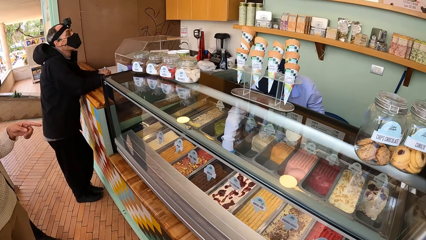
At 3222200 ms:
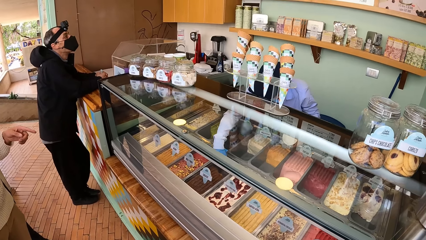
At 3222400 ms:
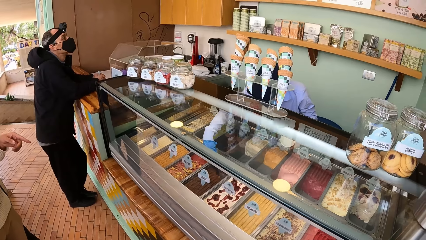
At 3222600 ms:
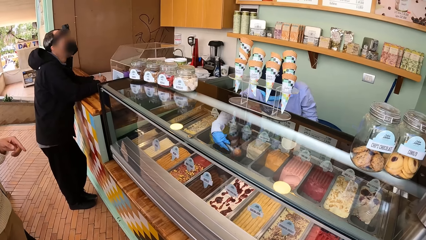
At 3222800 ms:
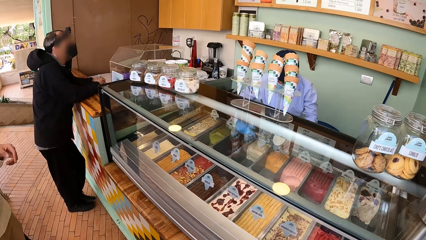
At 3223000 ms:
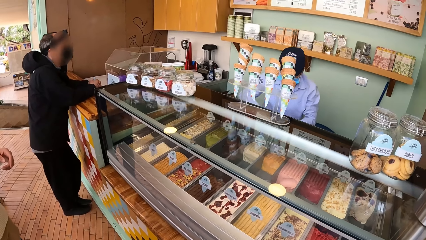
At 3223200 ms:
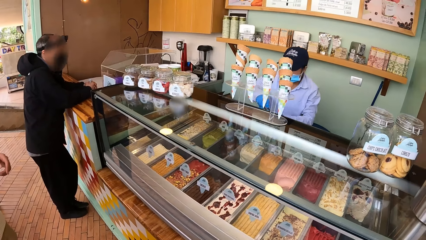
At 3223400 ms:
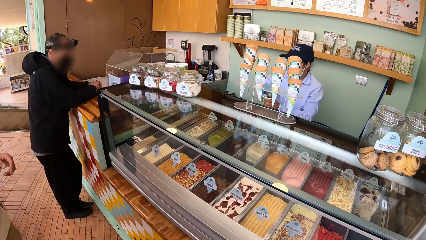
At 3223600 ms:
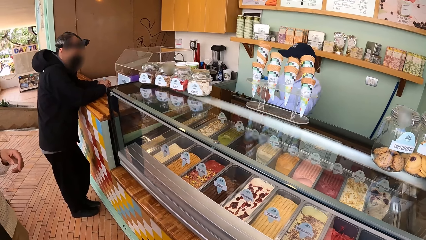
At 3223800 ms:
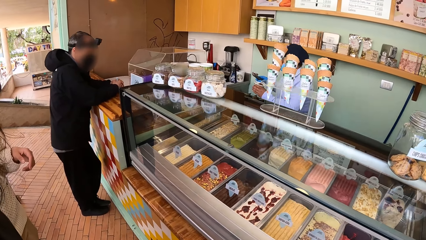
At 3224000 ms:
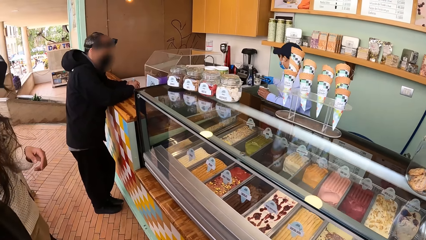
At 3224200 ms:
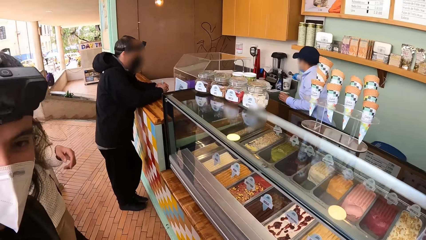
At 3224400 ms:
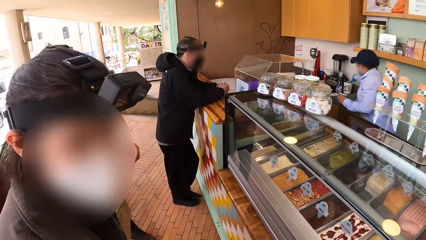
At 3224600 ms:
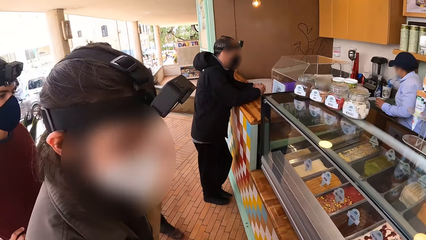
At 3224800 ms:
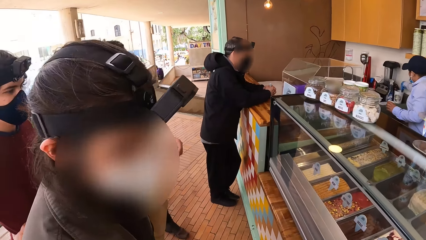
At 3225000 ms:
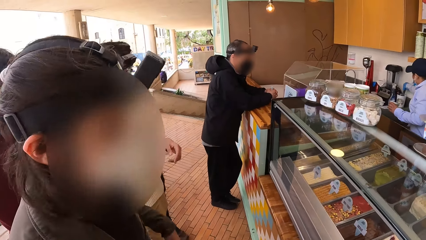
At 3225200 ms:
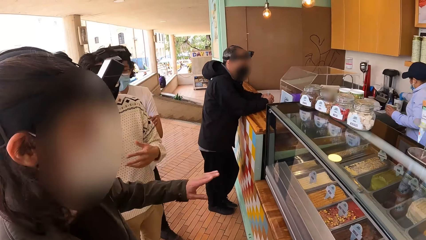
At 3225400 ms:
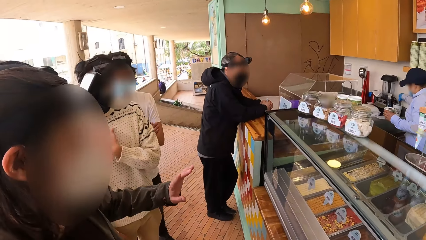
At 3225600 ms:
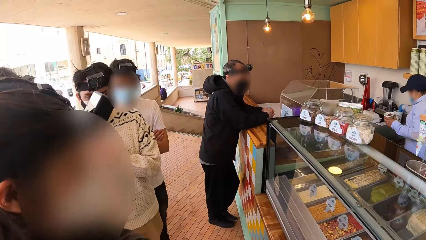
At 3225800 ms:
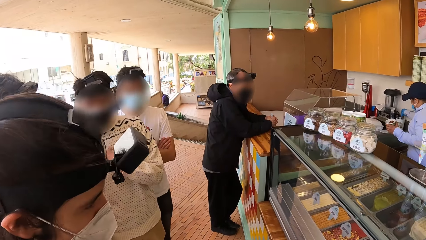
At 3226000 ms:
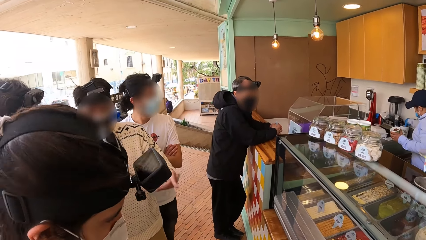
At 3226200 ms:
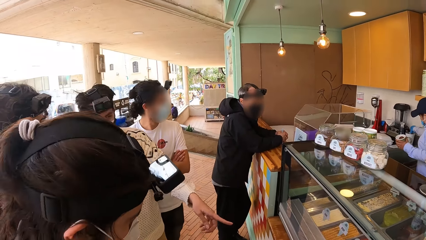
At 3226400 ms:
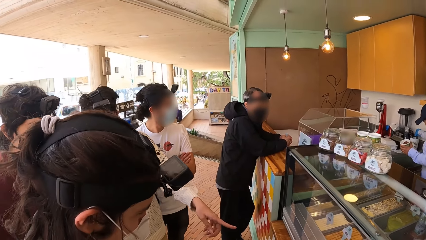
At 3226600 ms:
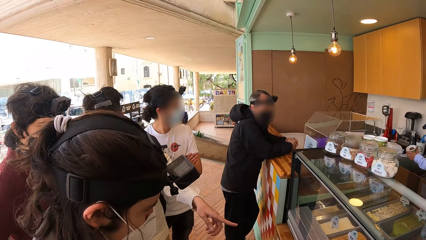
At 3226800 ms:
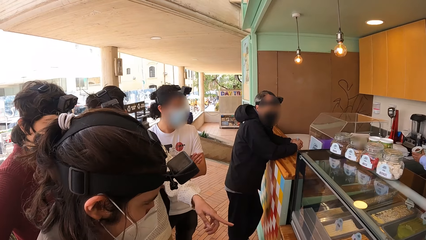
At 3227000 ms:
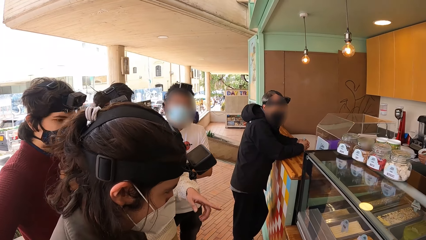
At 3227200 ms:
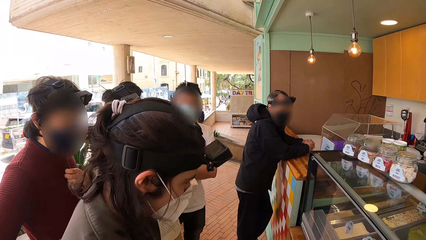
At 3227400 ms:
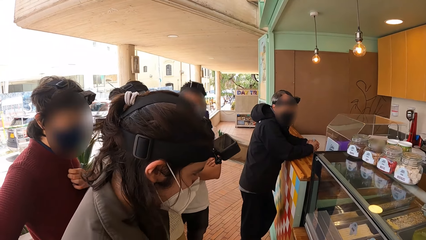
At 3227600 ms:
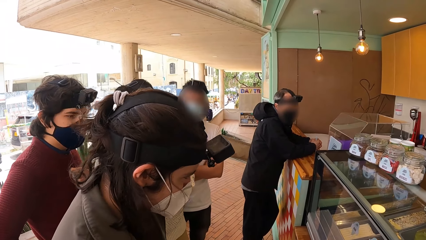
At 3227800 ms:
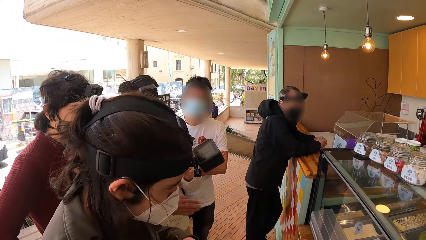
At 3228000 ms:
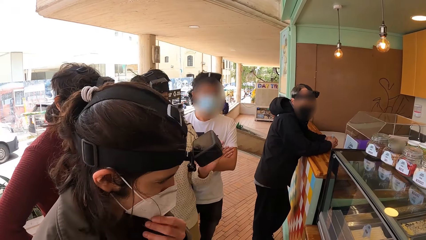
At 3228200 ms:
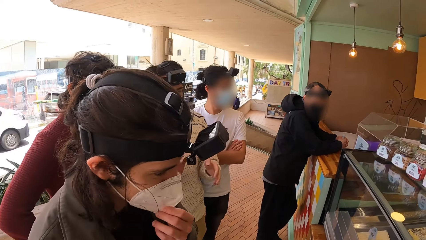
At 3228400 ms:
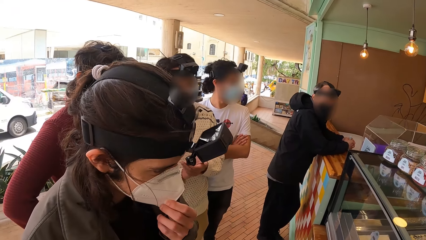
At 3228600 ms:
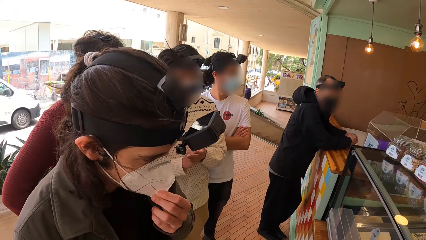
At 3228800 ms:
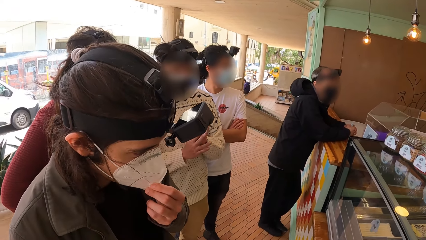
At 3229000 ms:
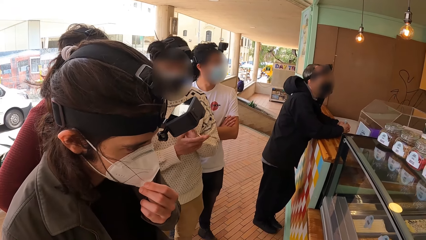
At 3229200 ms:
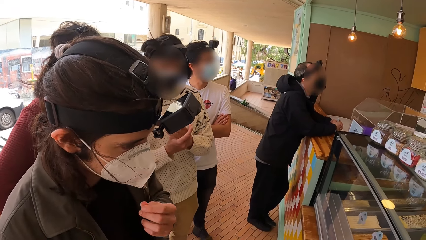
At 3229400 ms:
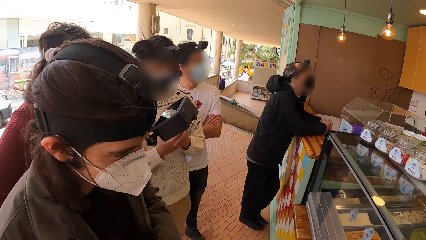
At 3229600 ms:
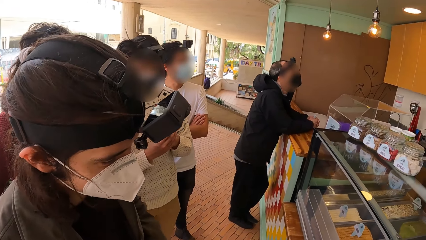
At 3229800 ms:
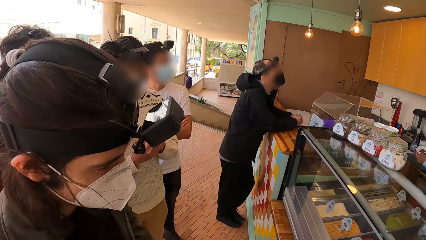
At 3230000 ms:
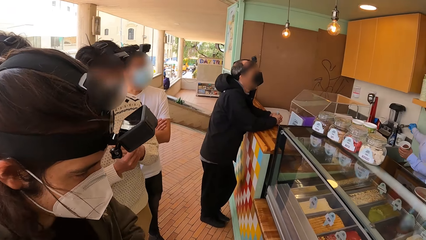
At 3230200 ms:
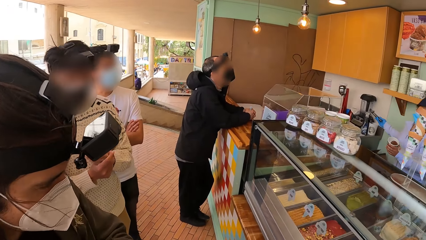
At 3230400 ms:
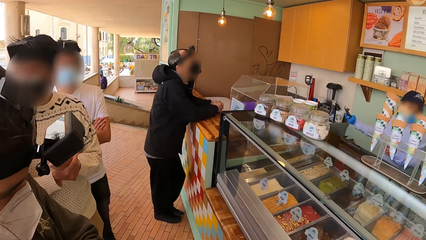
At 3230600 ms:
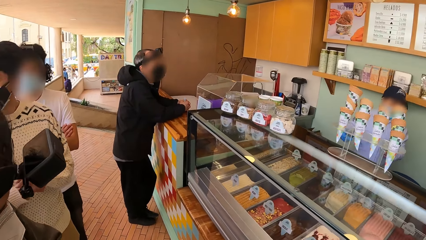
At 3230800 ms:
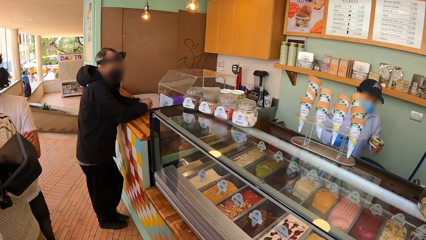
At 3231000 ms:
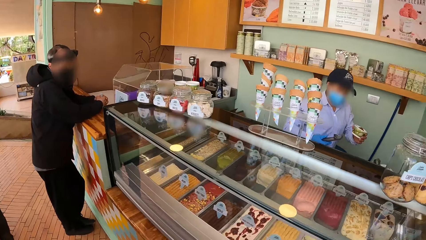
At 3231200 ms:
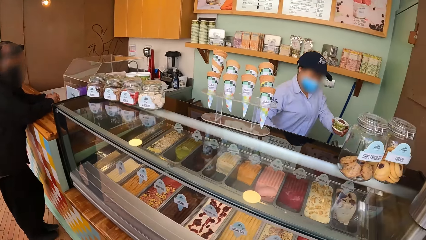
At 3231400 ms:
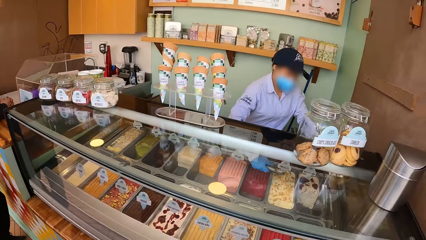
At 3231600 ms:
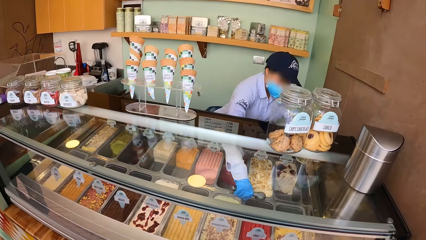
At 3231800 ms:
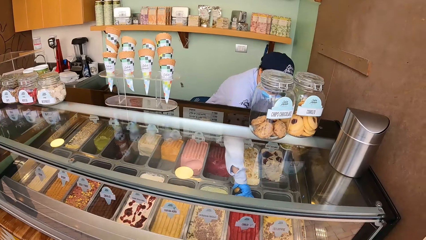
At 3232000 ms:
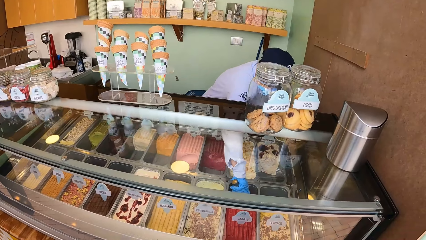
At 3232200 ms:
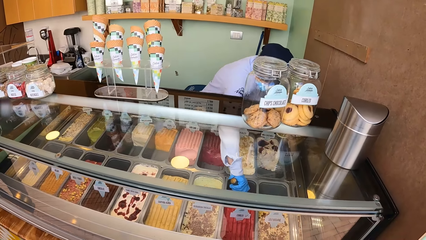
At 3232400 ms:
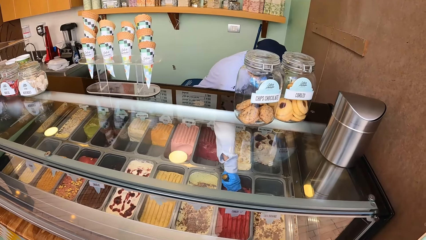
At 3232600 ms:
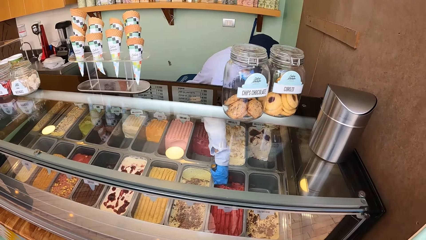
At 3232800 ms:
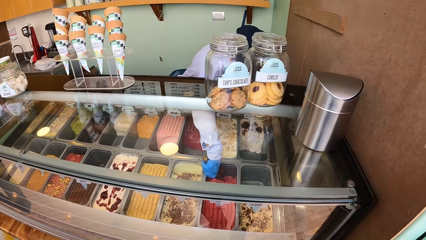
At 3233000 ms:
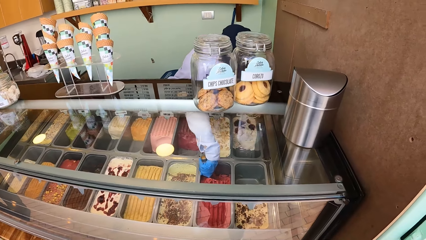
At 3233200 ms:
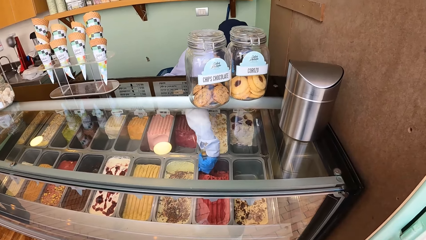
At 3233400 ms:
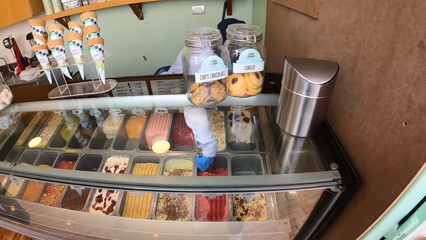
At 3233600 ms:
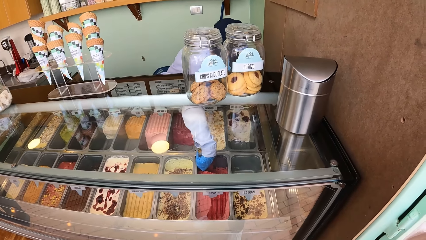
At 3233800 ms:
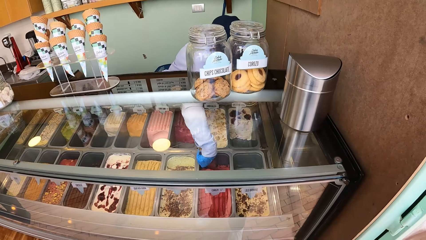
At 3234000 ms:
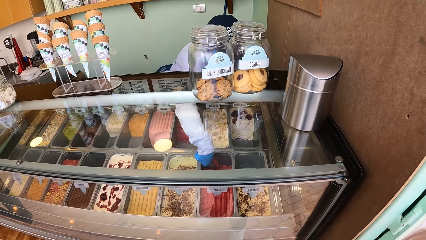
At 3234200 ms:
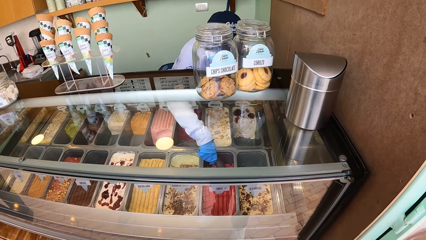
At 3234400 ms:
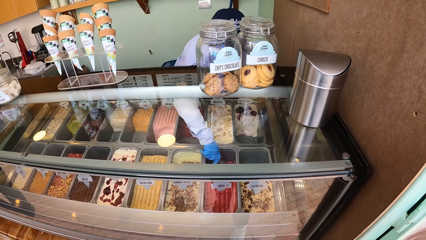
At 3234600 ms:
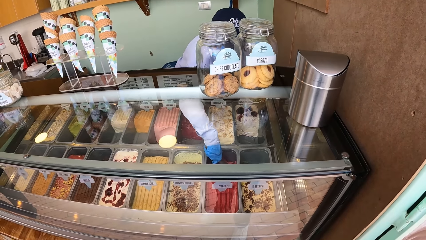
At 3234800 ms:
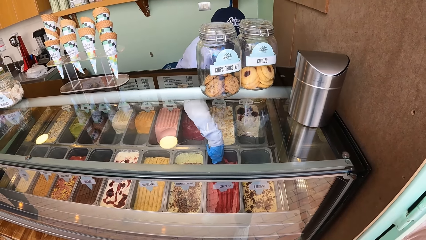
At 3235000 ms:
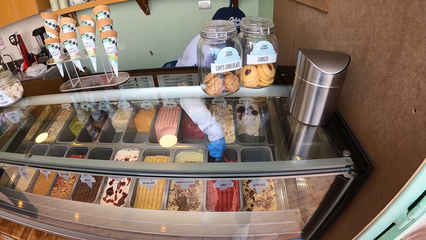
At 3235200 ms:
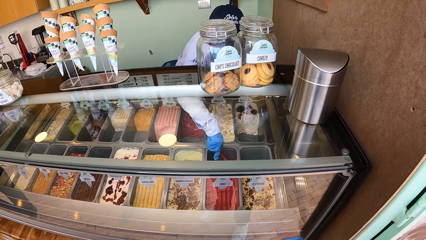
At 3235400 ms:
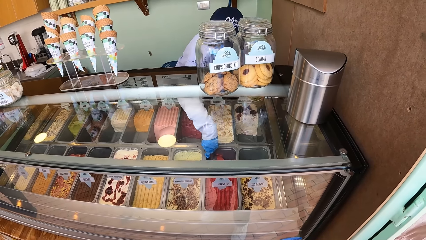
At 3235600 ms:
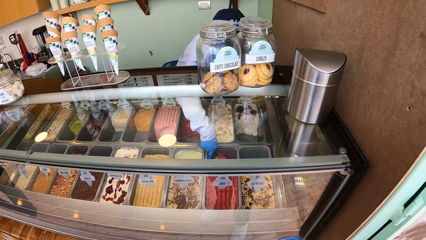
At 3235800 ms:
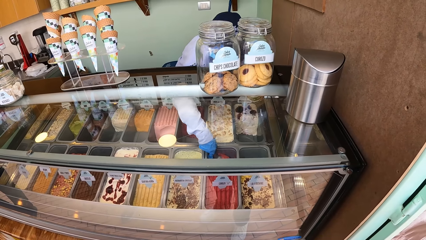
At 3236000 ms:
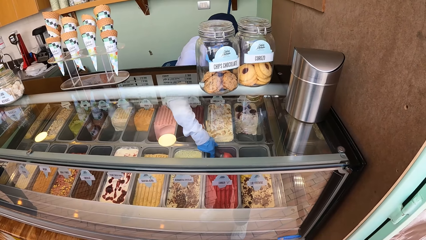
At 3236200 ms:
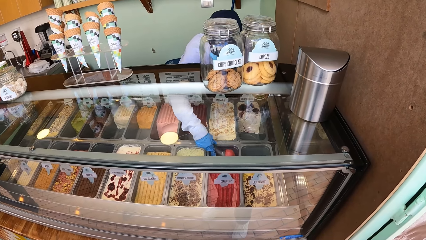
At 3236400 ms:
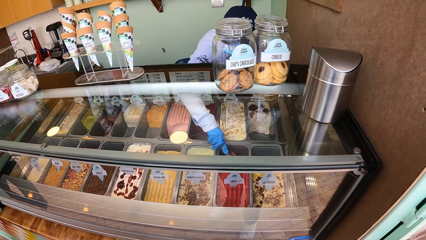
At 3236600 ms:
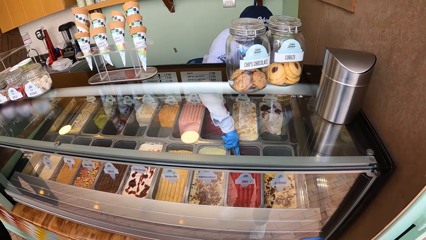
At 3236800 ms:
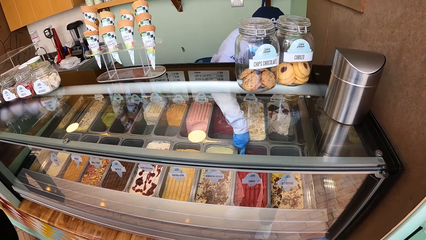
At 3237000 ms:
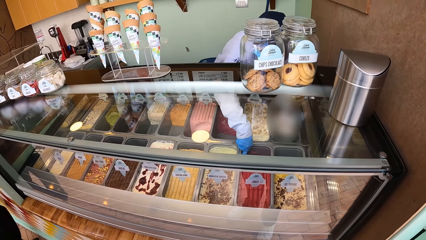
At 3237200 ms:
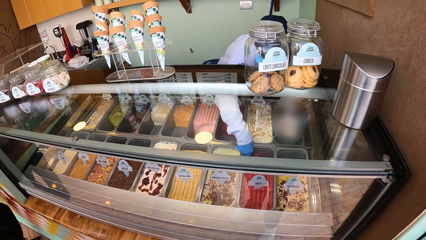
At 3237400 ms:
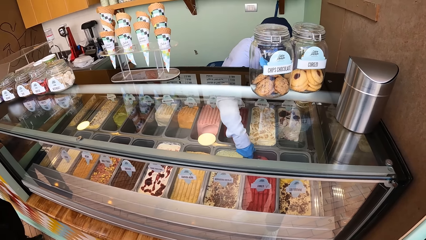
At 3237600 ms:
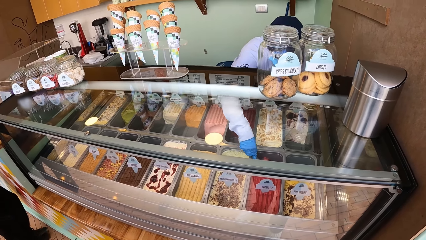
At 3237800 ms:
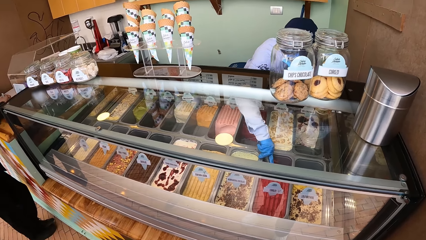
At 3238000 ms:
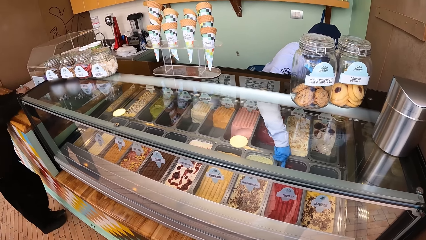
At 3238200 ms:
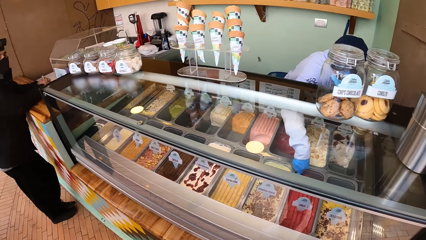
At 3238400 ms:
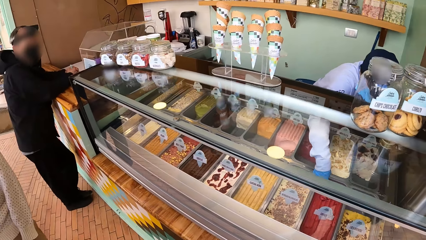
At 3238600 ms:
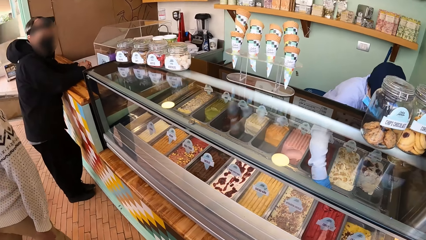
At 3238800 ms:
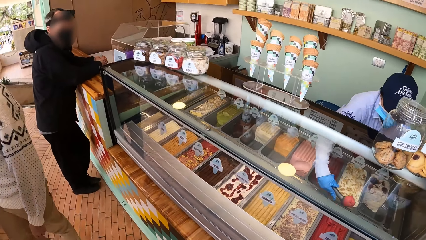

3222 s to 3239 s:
A woman scoops ice cream from a plate with a spoon in her right hand. The woman pours the ice cream in the spoon in the cup in her left hand. The camera wearer looks around. The first woman dips the spoon in her right hand in a cup on a table. The camera wearer stares at another woman. The other woman moves her hand. A man interacts with a third woman. The man points at the ice cream inside the glass display. The other woman adjusts the mask on her face with her left hand. The man wipes his hands. The camera wearer looks around. The first woman walks towards the display glass with the cup in her left hand. The first woman mixes ice cream in the plate in the display glass with the spoon in her right hand. The first woman scoops the ice cream in the container.
